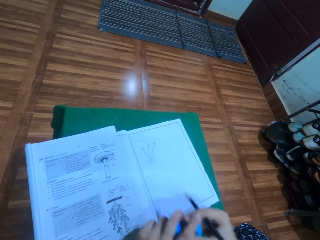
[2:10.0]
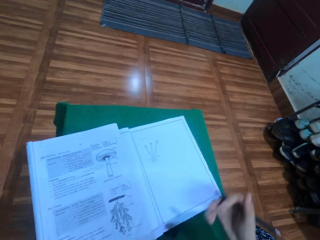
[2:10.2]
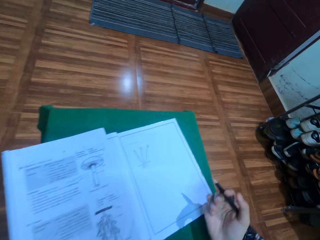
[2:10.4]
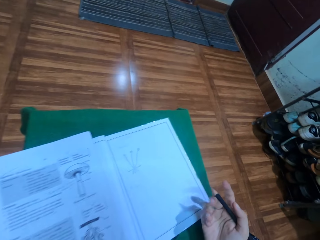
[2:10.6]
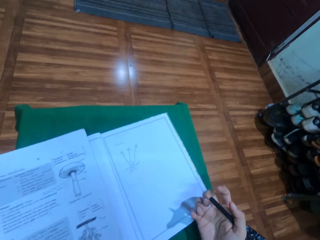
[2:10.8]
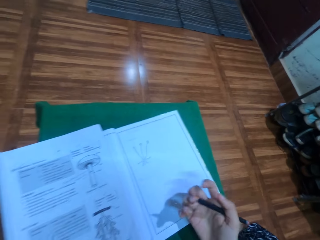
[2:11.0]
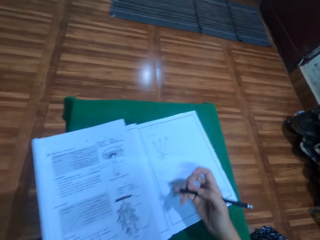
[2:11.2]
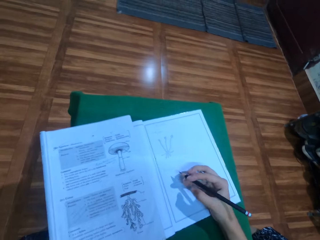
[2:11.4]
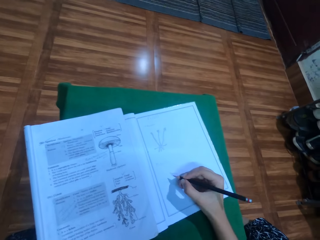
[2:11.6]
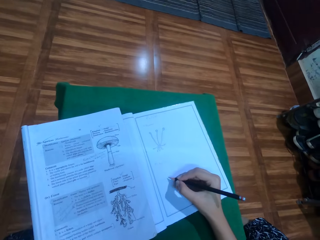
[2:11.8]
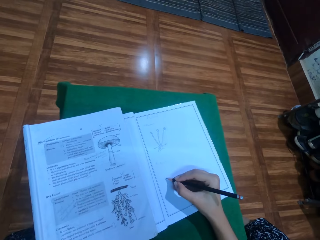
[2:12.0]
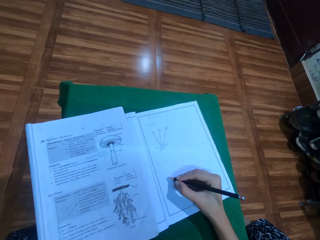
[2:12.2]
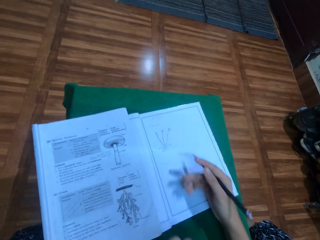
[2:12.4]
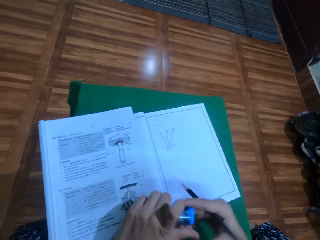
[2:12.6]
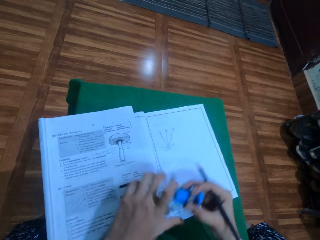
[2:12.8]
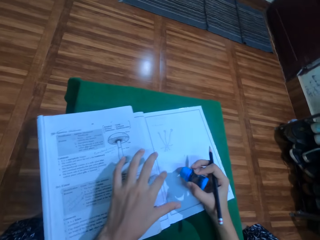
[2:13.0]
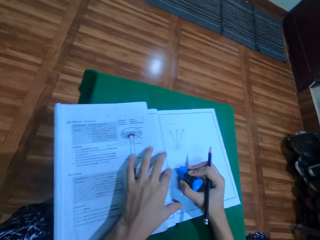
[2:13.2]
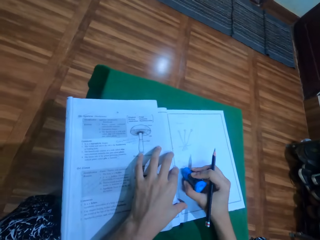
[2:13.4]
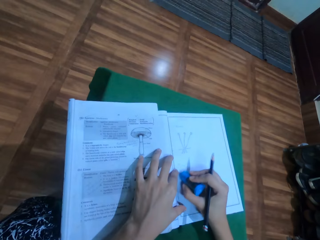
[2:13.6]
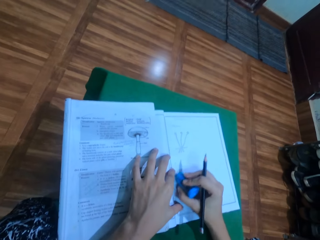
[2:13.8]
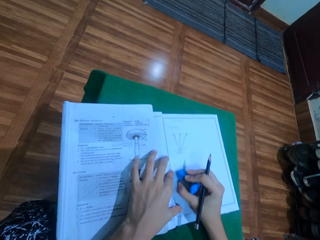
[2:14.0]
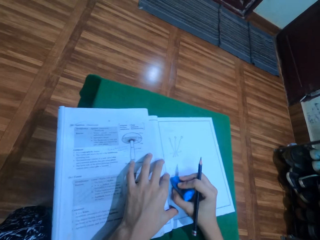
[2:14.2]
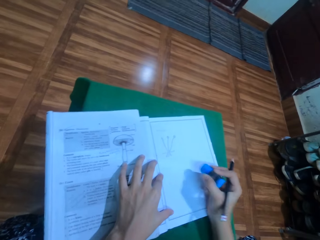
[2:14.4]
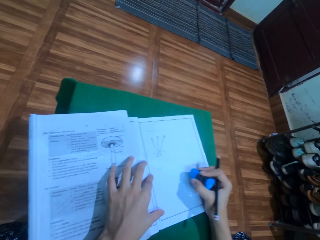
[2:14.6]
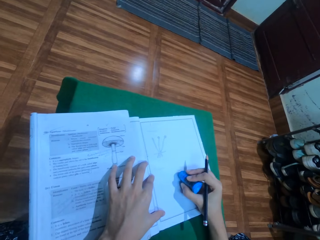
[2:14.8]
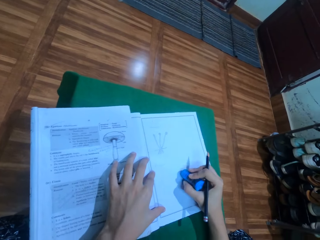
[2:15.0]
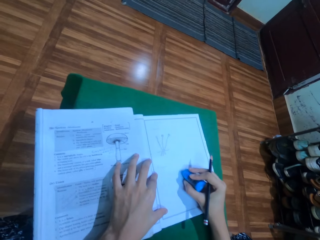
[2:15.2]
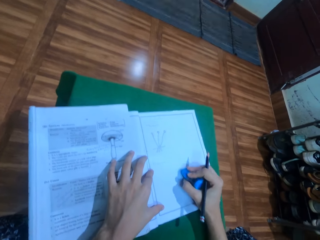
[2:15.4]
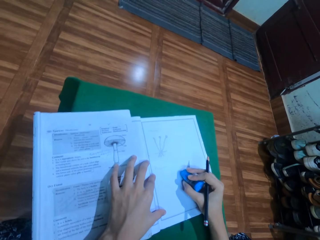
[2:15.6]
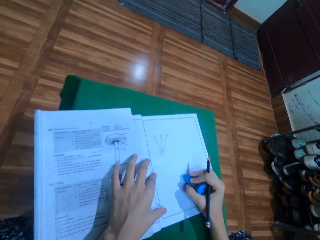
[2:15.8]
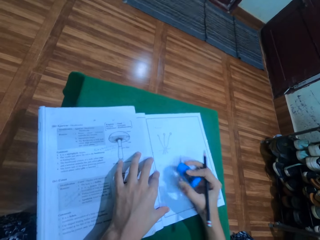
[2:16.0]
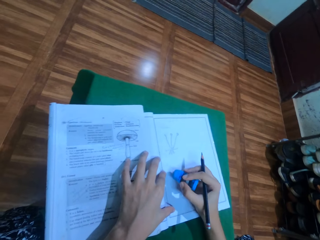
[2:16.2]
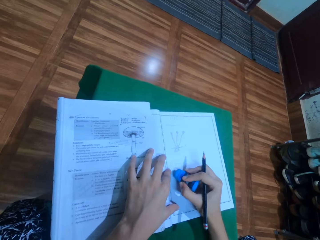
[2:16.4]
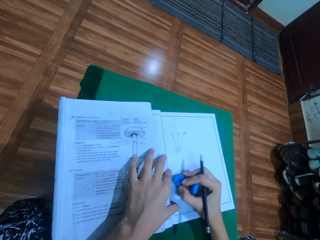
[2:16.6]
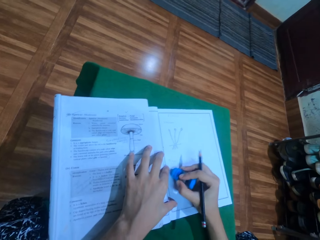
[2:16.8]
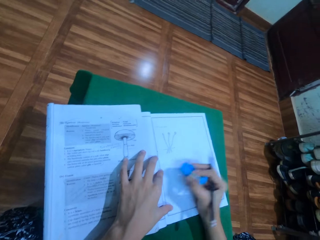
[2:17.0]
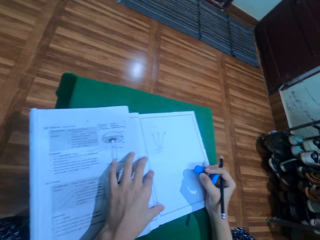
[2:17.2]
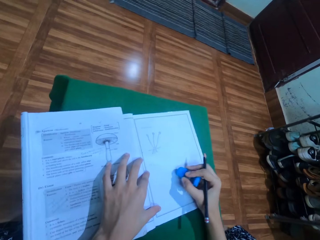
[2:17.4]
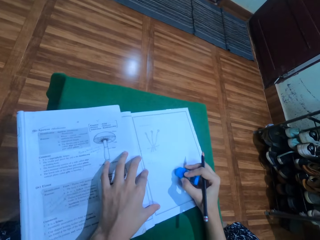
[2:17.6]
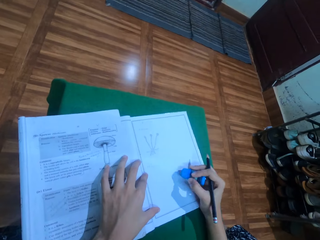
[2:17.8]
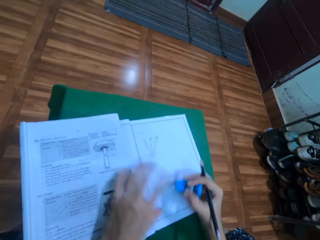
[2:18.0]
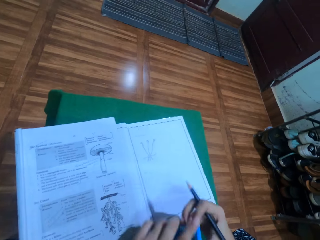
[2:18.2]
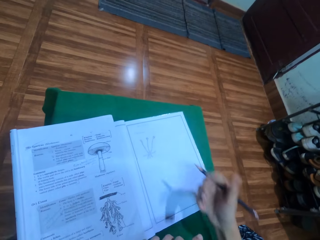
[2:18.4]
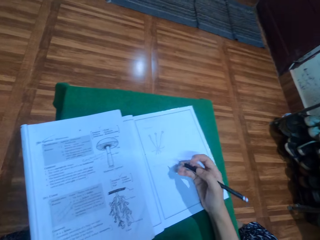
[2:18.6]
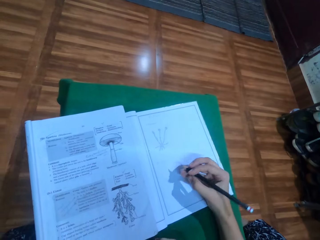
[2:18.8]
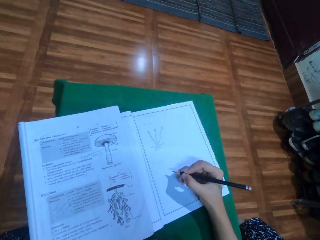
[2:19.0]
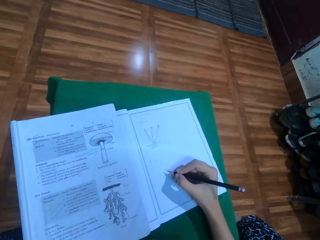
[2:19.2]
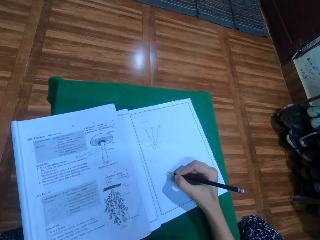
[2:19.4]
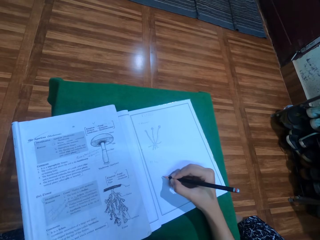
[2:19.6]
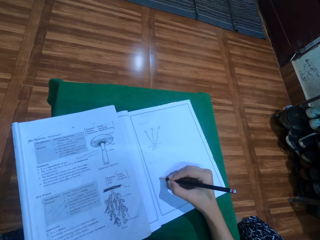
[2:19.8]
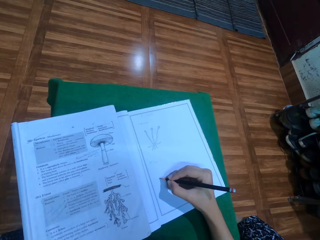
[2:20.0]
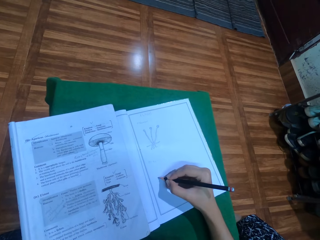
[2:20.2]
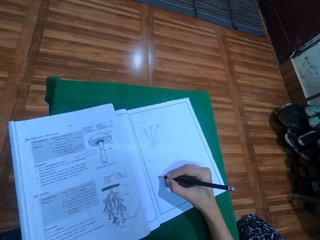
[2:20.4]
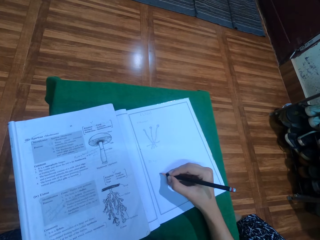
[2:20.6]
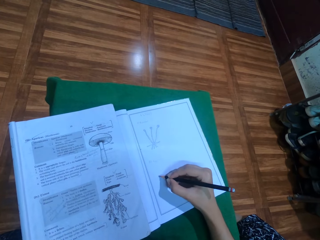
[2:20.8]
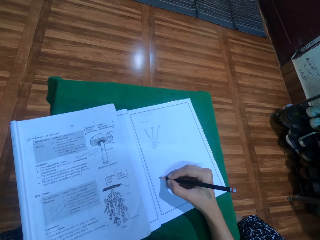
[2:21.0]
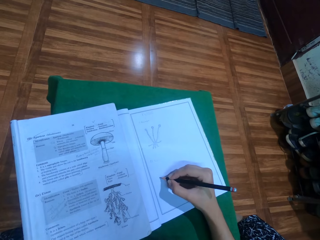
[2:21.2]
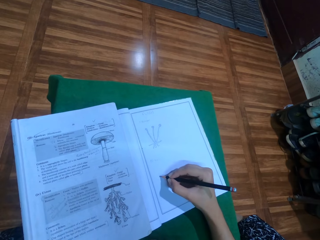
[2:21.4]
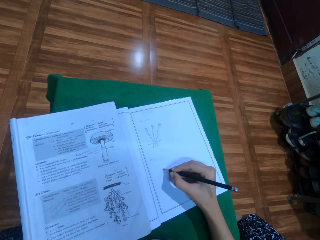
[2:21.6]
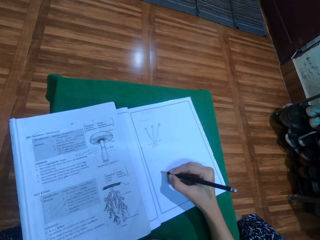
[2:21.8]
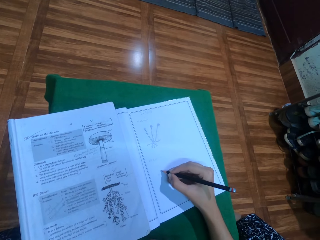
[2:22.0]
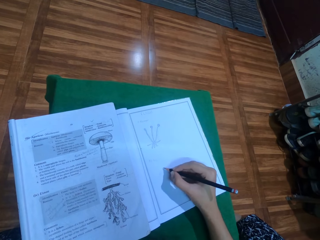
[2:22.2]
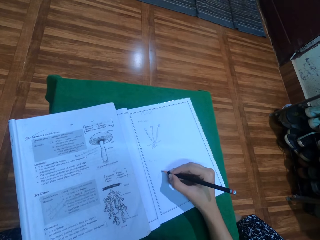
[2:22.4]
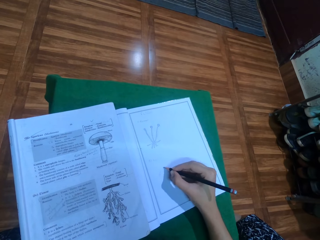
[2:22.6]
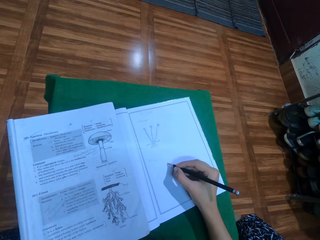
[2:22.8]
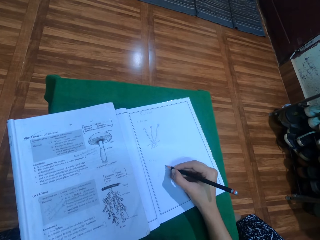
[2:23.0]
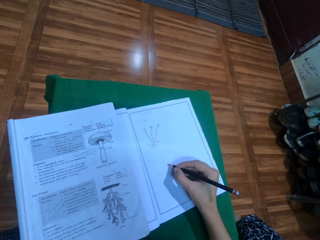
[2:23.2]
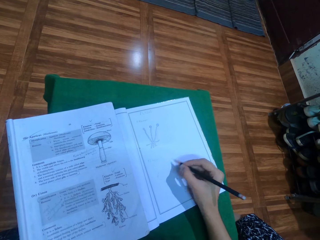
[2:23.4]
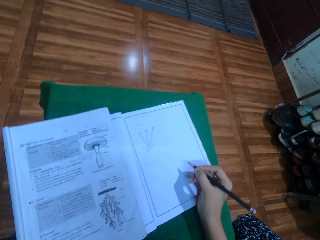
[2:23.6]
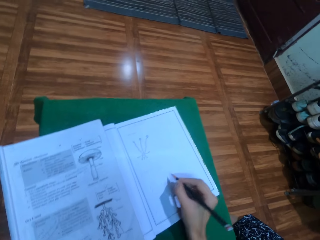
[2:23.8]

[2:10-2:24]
The camera wearer holds the rubber with the other hand. They place the eraser in the left hand with the right hand. They point the pencil in the drawing book. They hold the rubber with the other hand again. They place the eraser in the right hand with the left hand. They erase the drawing with the eraser in the right hand. They hold the rubber with the other hand. They place the eraser in the left hand with the right hand. They draw in the drawing book with the pencil in the right hand.

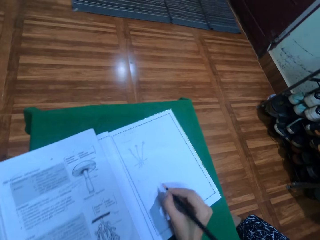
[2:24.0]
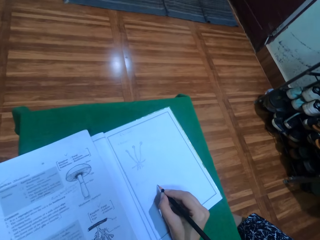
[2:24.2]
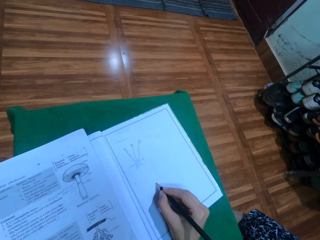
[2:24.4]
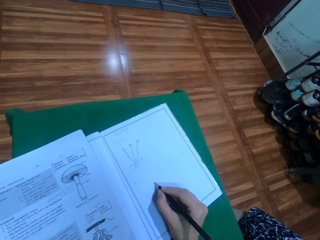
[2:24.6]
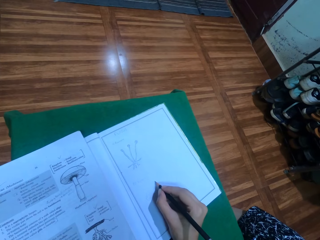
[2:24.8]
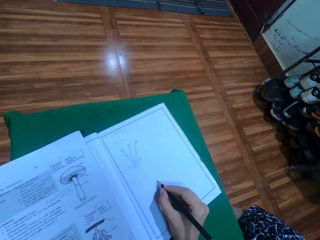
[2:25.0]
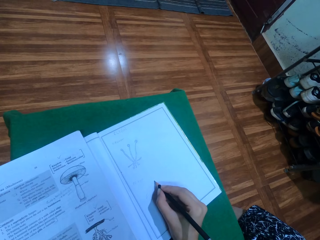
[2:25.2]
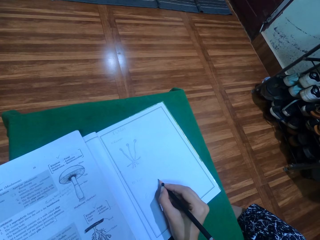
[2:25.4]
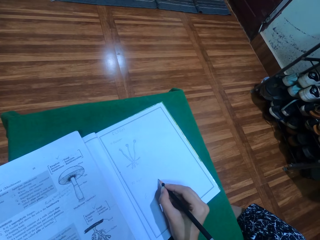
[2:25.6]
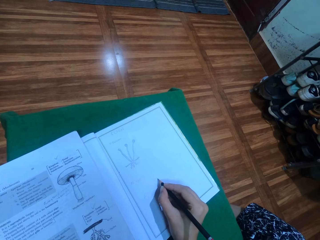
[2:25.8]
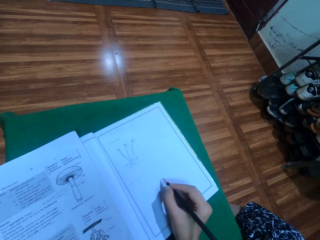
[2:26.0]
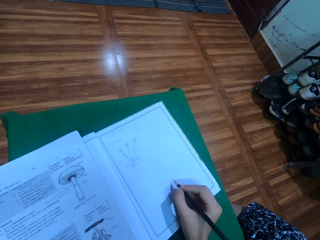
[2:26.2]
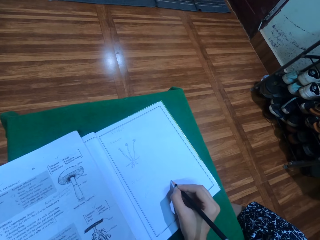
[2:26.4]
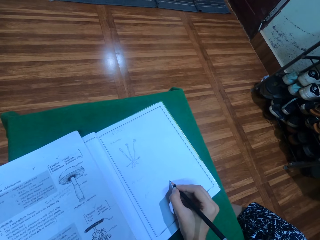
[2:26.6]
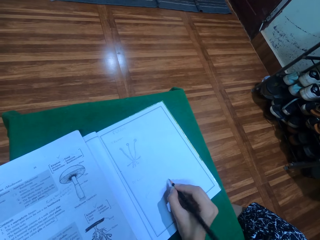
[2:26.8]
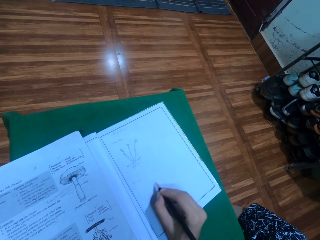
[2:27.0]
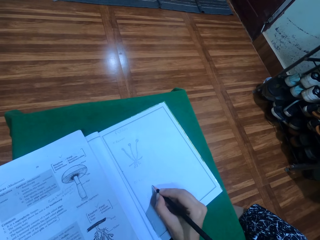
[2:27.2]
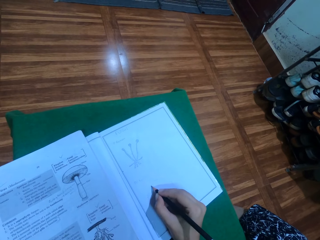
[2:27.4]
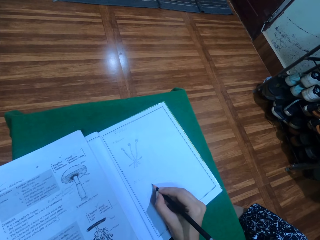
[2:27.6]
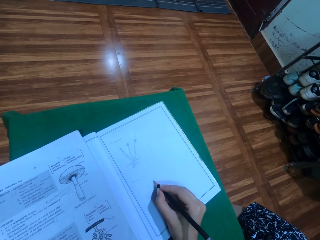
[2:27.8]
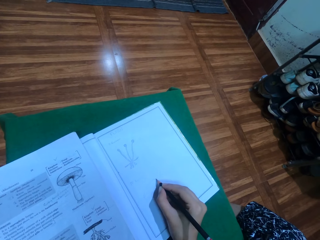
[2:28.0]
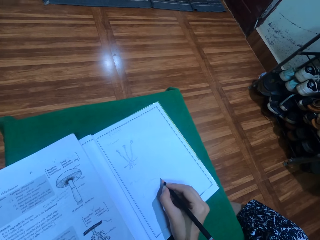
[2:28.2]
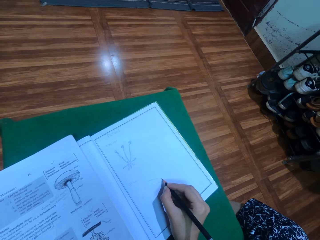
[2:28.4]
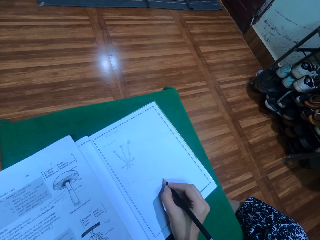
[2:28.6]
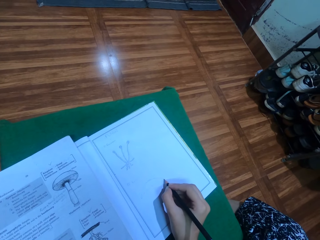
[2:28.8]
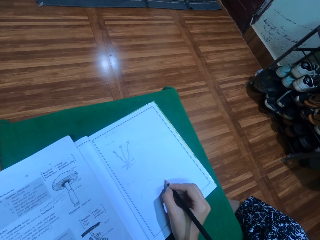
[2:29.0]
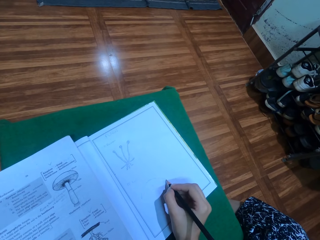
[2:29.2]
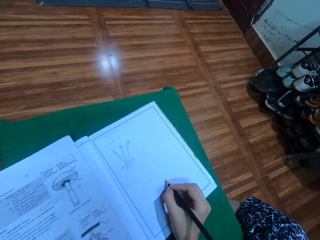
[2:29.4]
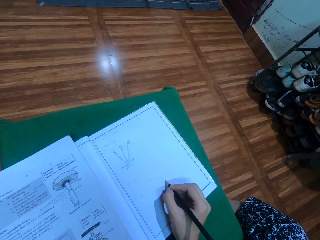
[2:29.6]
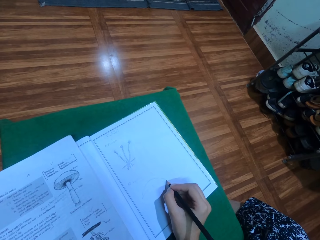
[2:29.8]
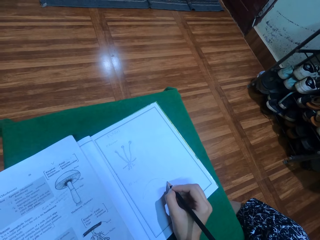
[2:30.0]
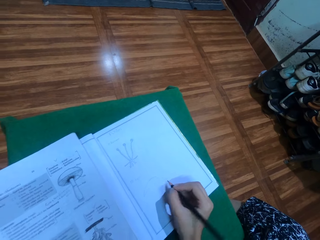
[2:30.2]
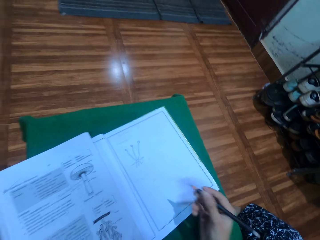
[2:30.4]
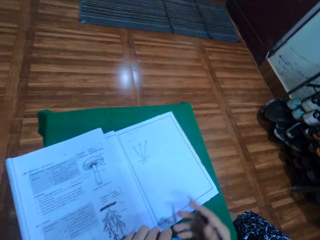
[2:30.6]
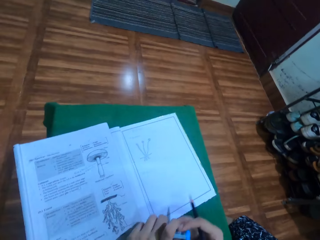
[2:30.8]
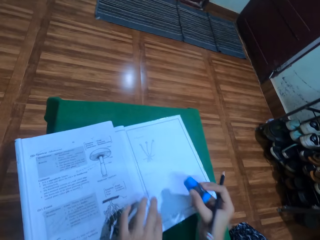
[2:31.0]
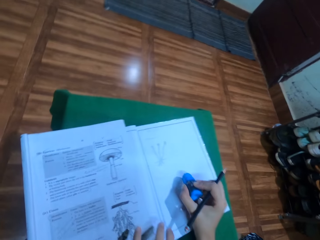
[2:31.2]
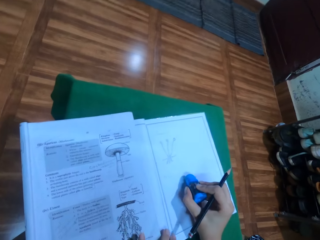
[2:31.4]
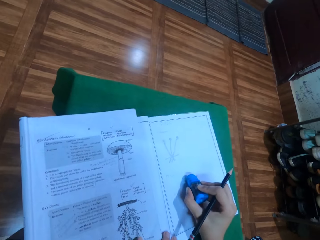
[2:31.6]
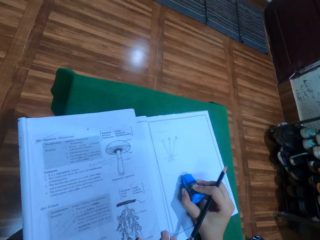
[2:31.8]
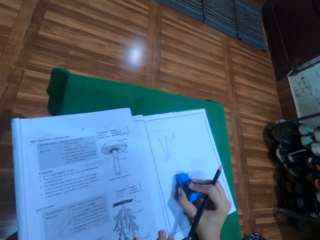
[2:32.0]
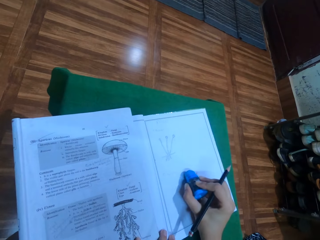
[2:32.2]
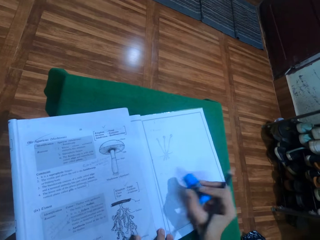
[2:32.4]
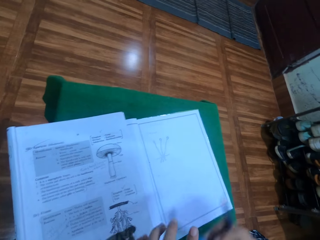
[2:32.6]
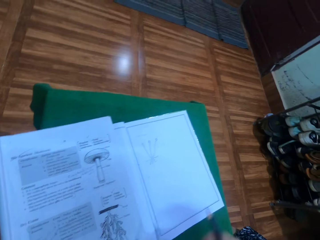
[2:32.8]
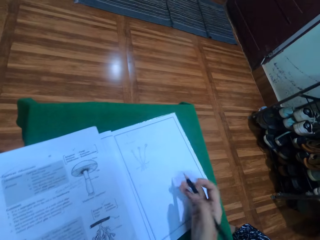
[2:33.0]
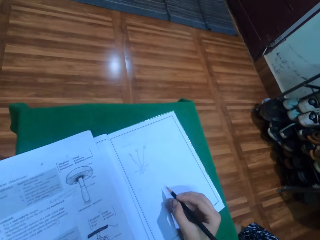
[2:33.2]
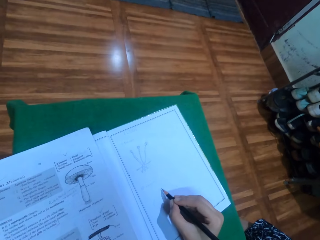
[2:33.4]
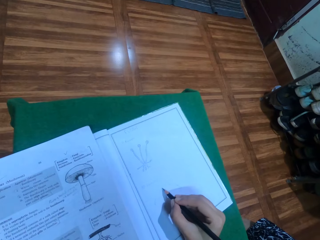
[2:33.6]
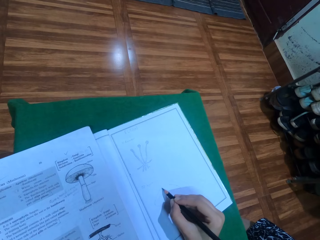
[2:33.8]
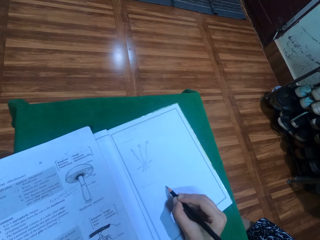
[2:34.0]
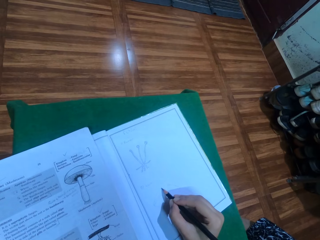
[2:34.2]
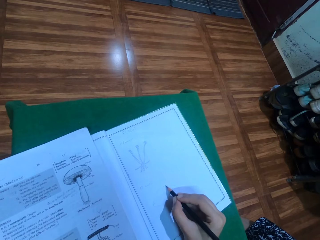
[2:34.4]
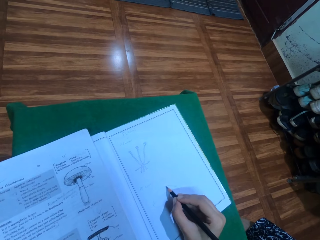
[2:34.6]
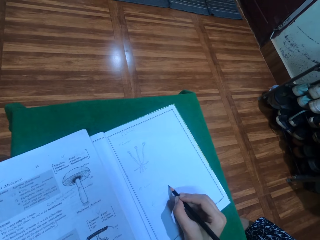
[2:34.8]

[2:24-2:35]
The camera wearer looks at the diagram in the textbook. They draw in the drawing book with a pencil in the right hand. They place the eraser in the right hand with the left hand. They hold the rubber with the other hand. They erase the drawing with the eraser in the right hand. They place the eraser in the left hand with the right hand. They hold the rubber with the other hand. They draw the drawing.
